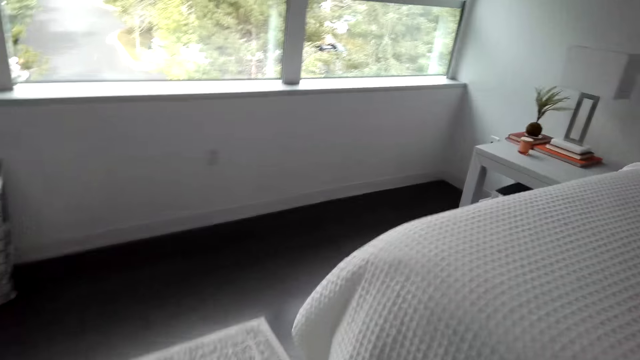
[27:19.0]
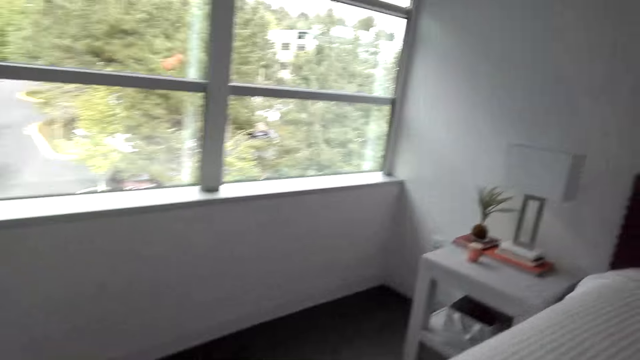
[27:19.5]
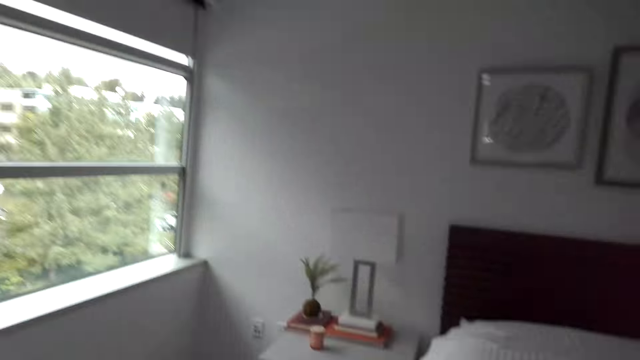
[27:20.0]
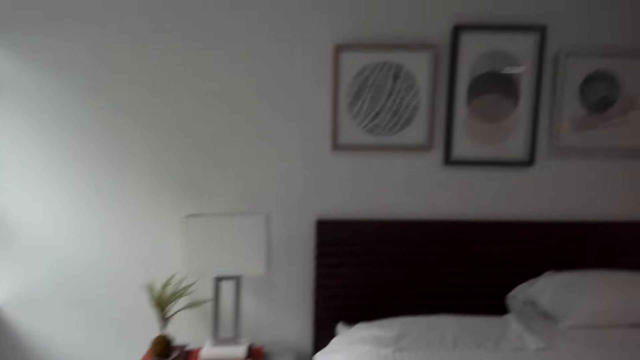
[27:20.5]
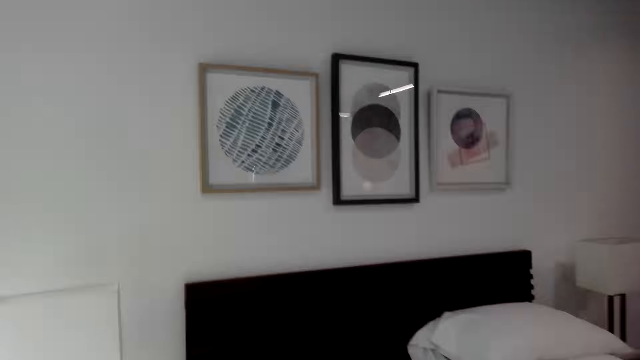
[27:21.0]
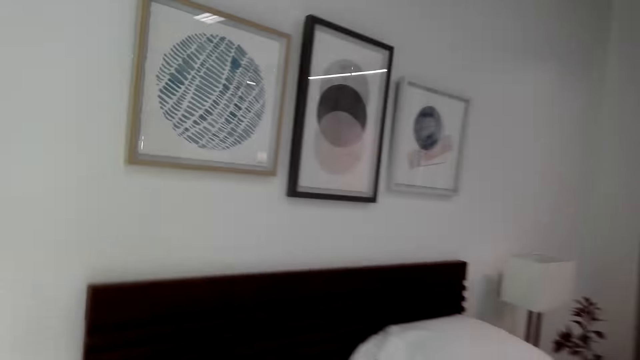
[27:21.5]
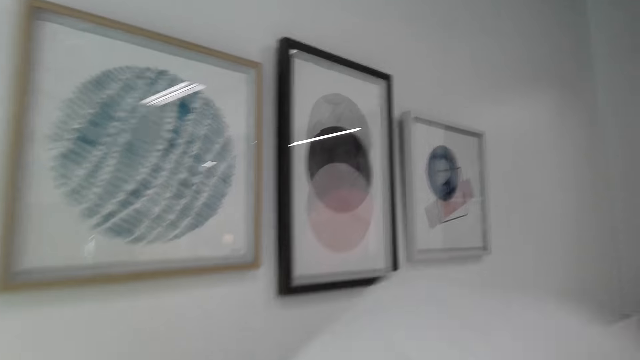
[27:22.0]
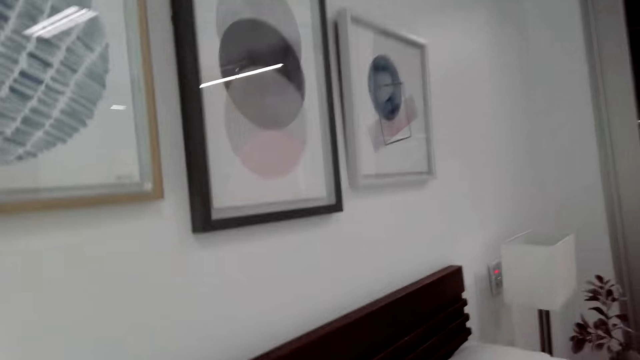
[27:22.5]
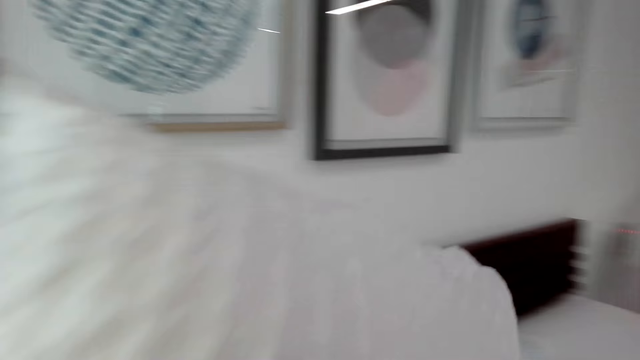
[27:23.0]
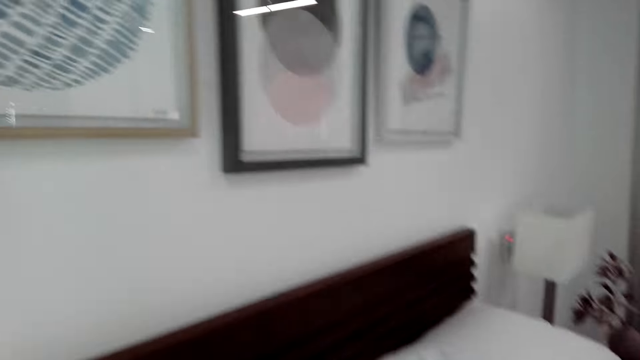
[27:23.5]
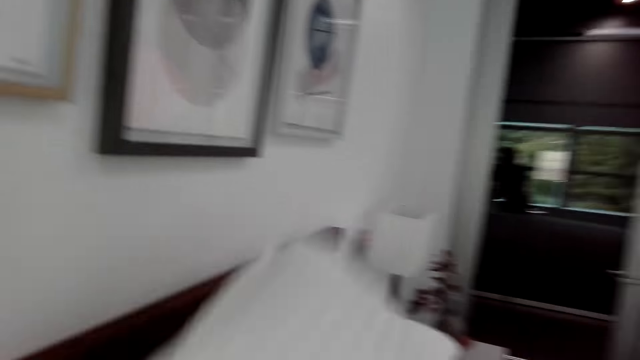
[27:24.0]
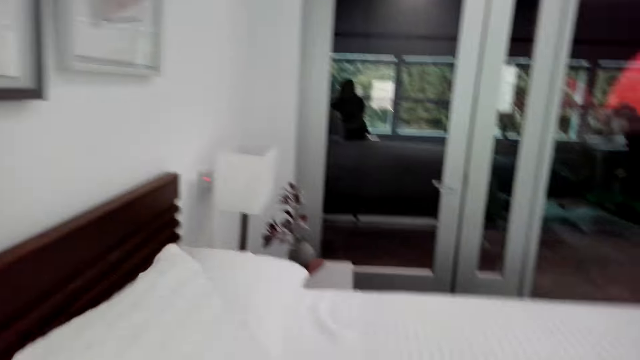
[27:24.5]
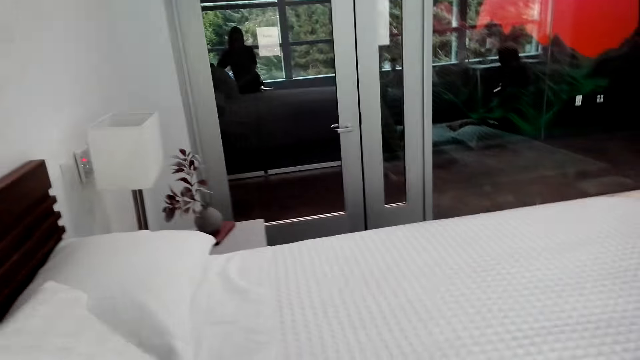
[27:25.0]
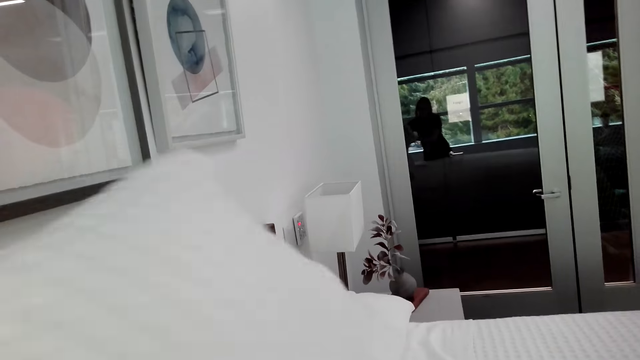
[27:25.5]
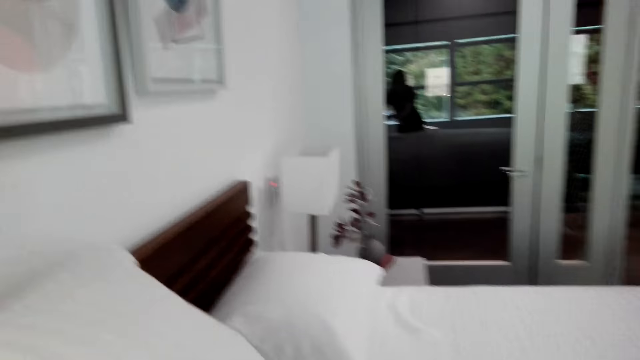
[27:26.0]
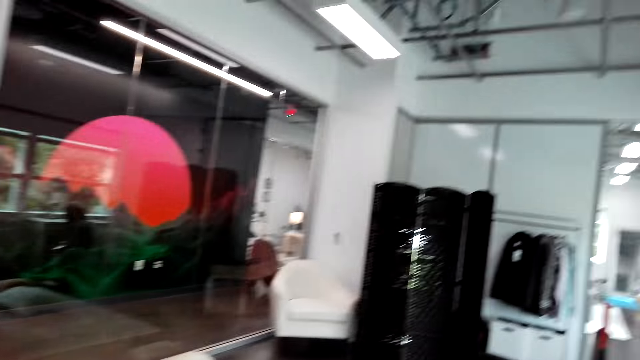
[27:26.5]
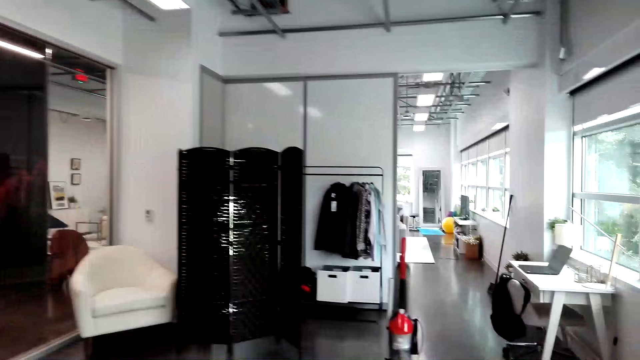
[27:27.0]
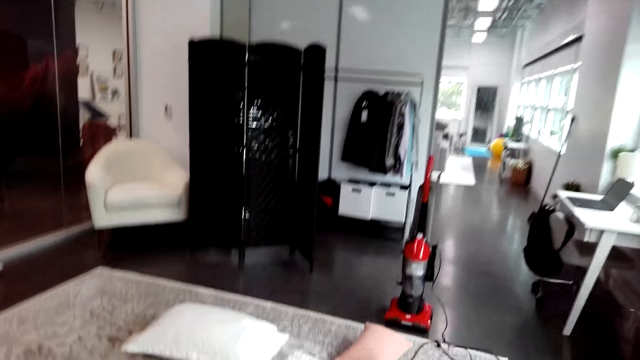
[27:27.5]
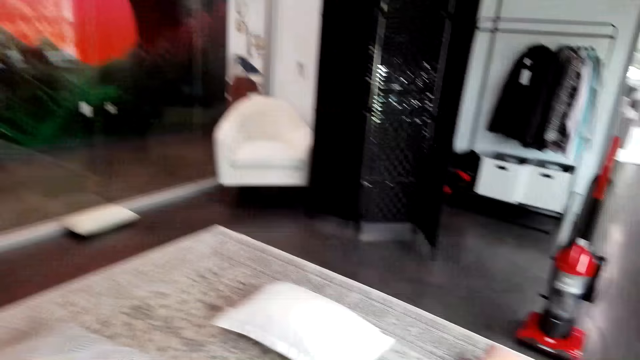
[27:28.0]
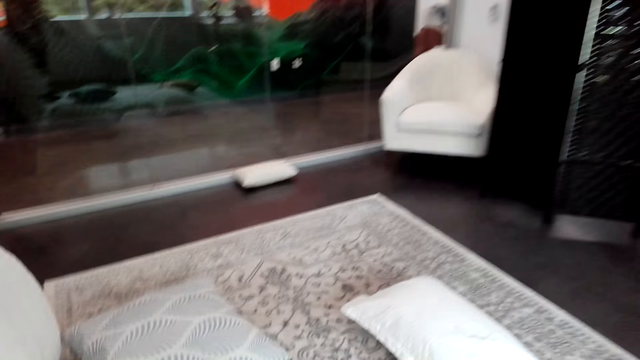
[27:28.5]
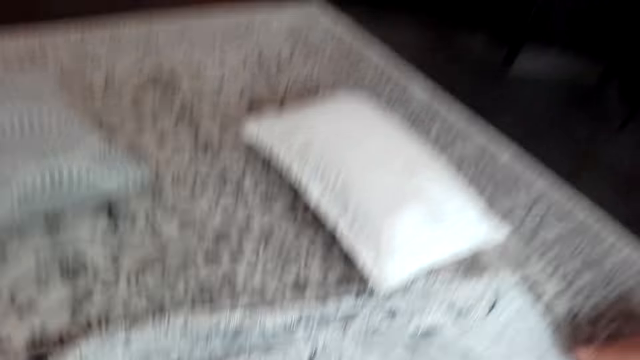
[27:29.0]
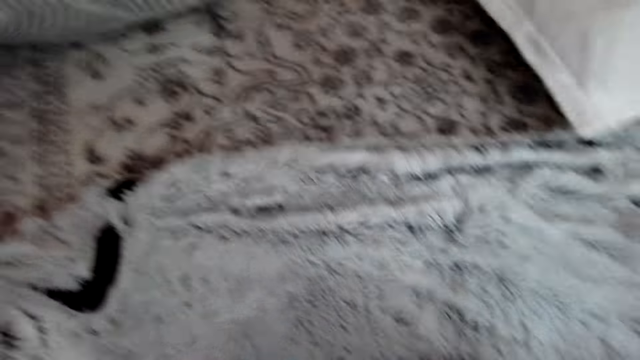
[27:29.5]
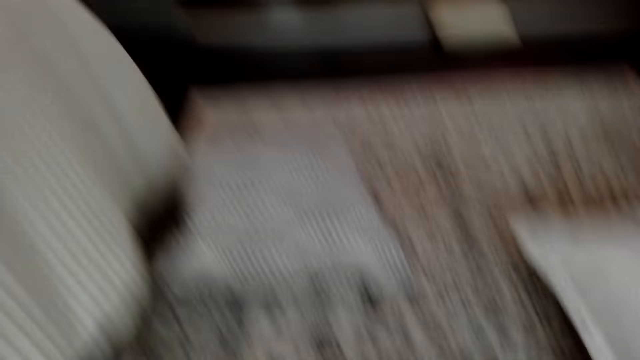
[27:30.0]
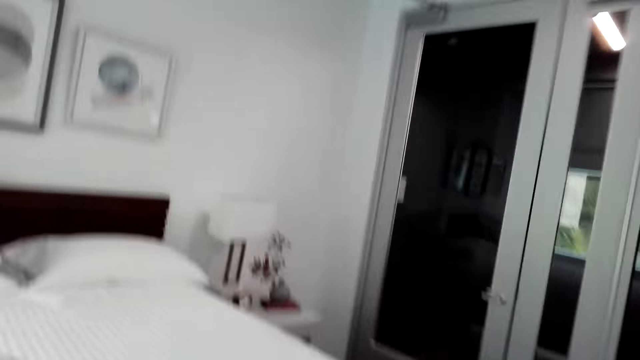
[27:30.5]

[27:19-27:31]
The camera wearer puts the pillow on the bed. They look around. They pick up a fur blanket on the floor.

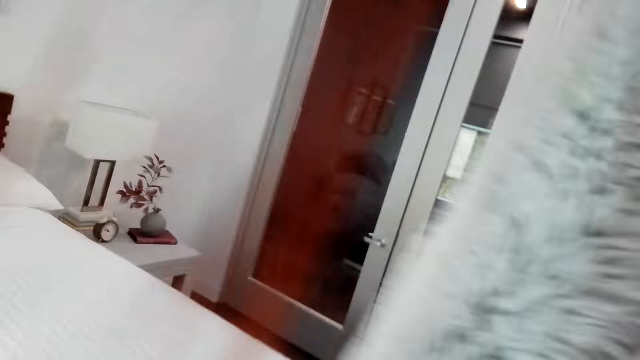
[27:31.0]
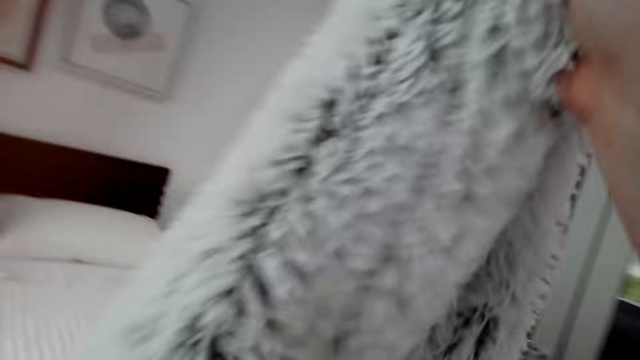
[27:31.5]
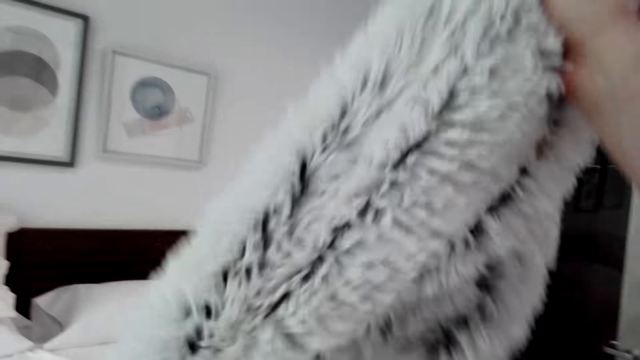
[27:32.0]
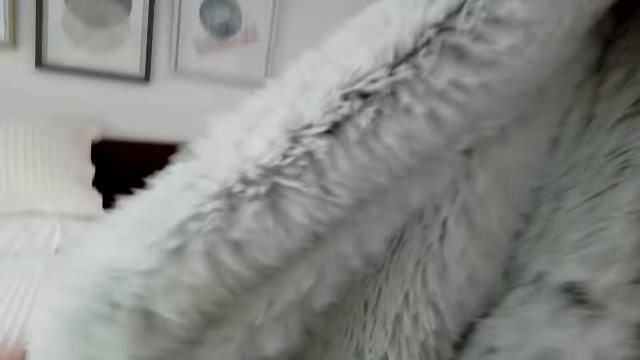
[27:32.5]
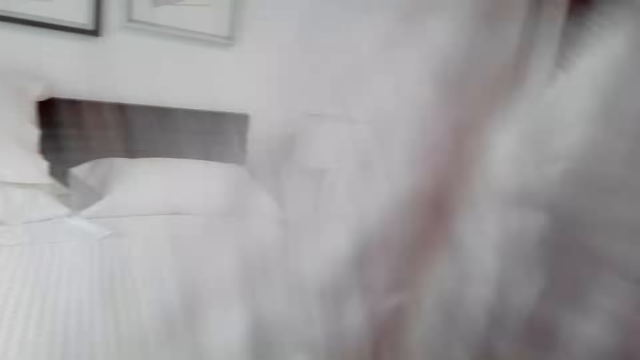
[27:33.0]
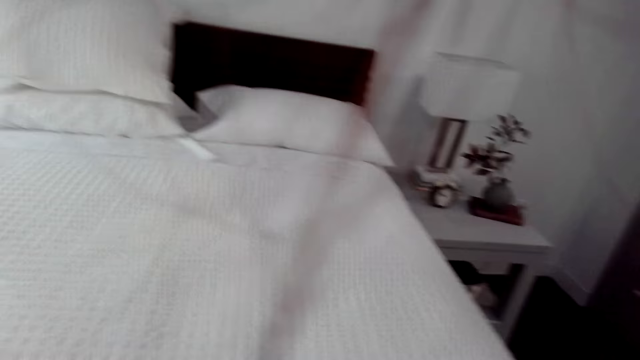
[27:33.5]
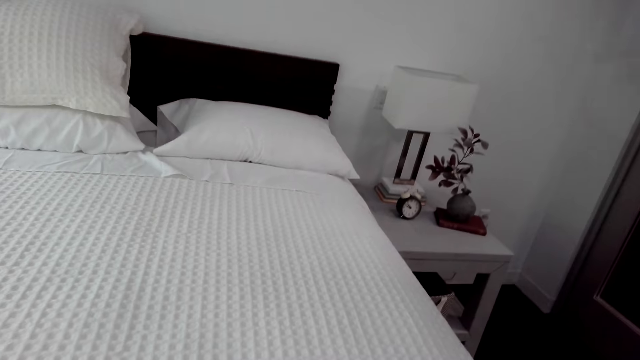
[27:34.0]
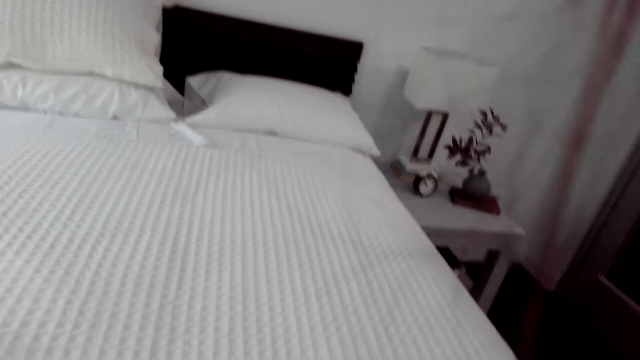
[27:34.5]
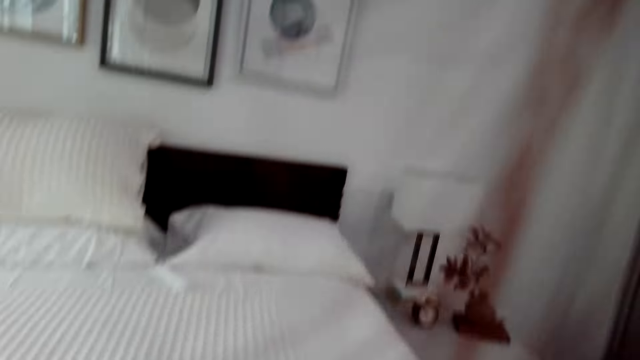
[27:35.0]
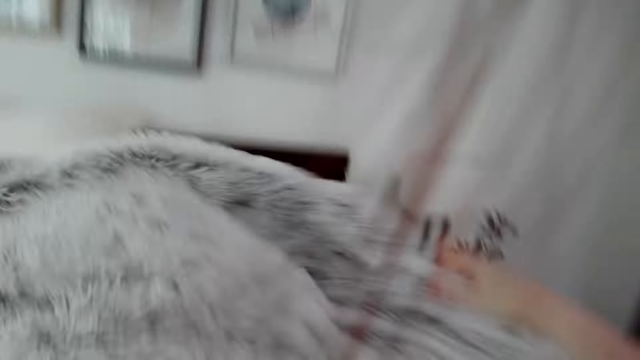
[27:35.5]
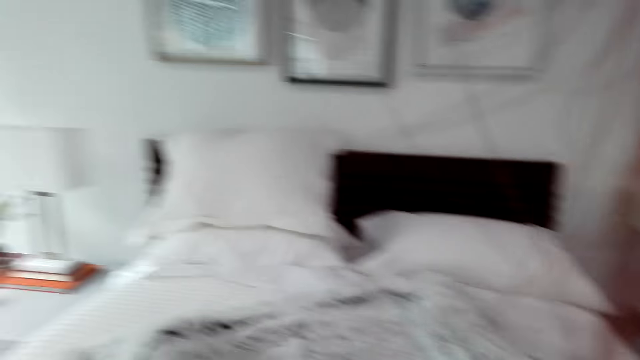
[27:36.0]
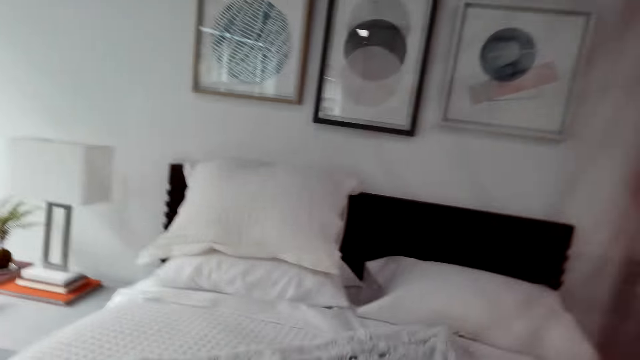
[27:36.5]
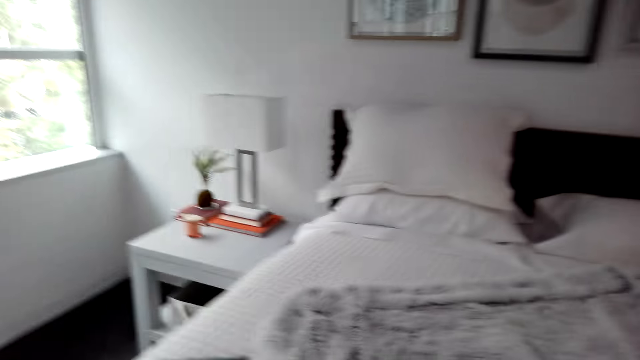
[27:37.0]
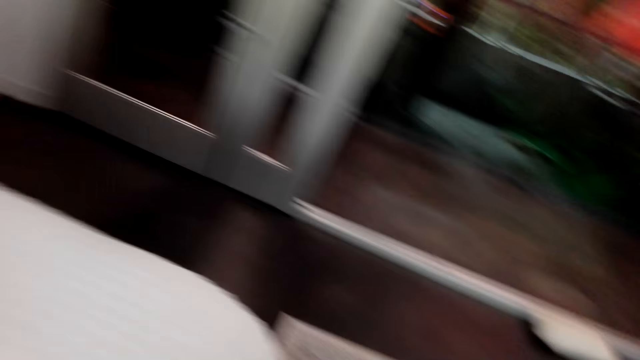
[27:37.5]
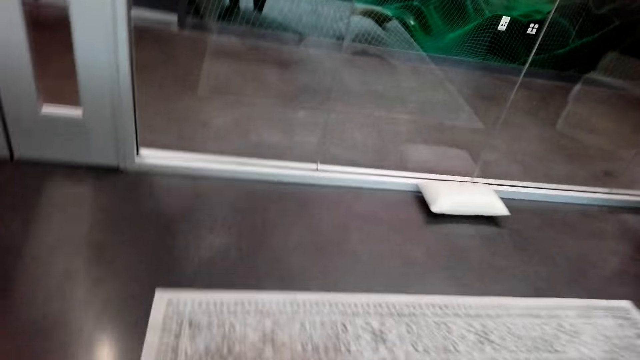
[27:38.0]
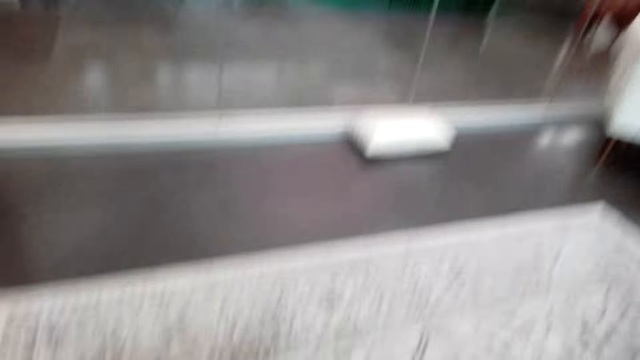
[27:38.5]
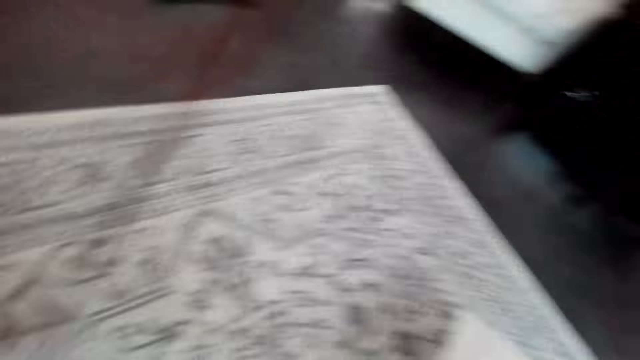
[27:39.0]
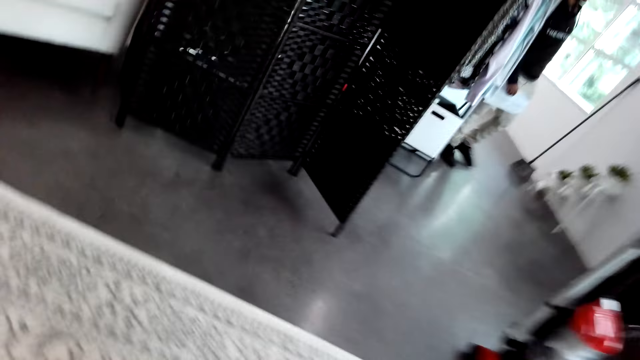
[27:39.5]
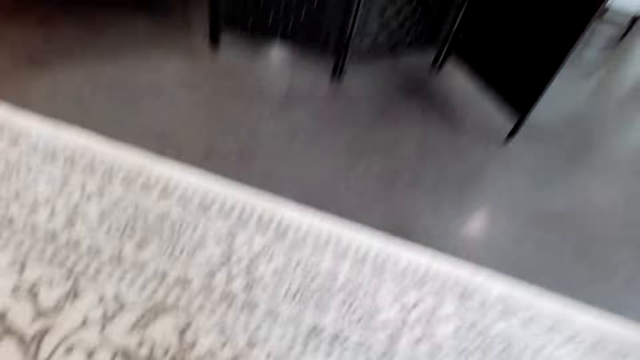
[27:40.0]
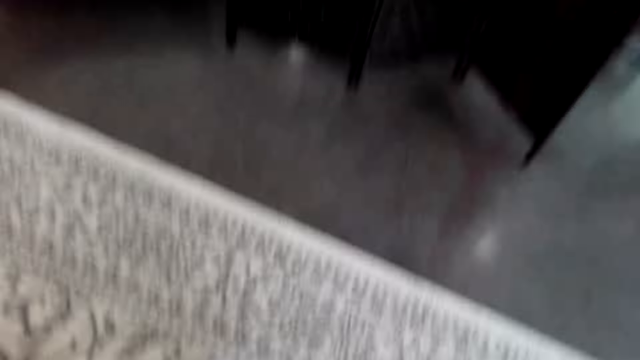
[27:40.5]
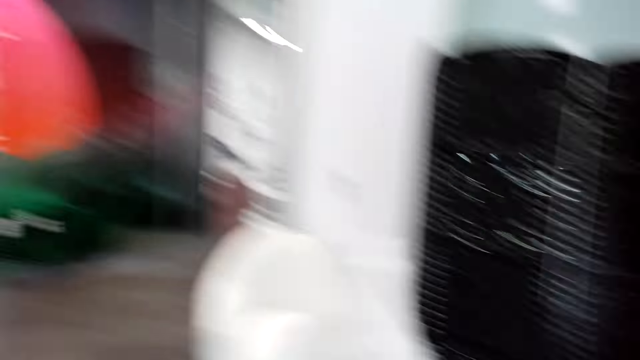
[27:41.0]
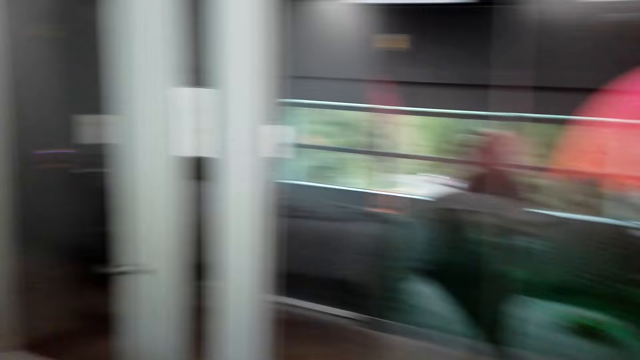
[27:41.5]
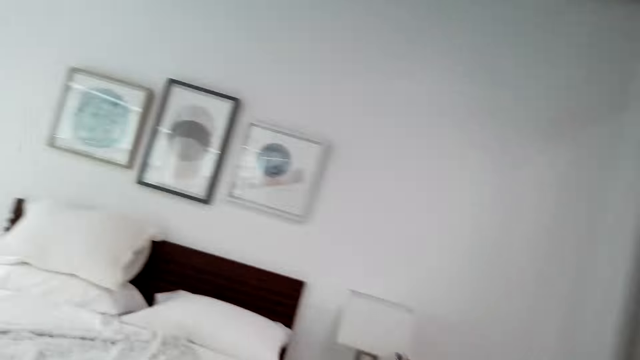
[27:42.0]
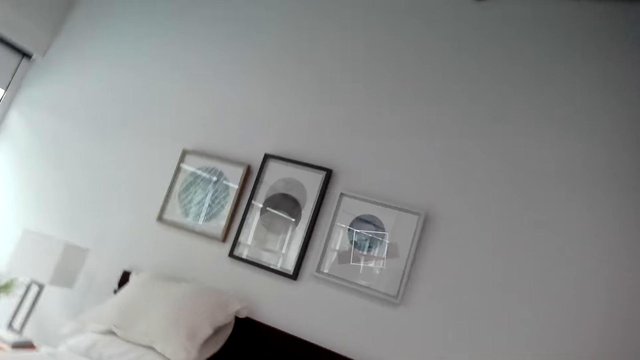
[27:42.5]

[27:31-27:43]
The camera wearer holds the fur blanket in her hands. She throws the fur blanket on the bed. She picks up pillows on the floor. She converses with a man.
